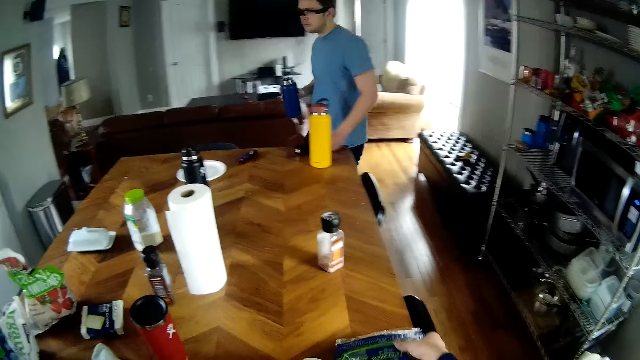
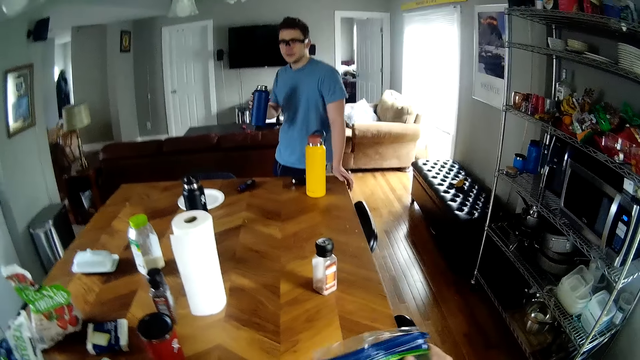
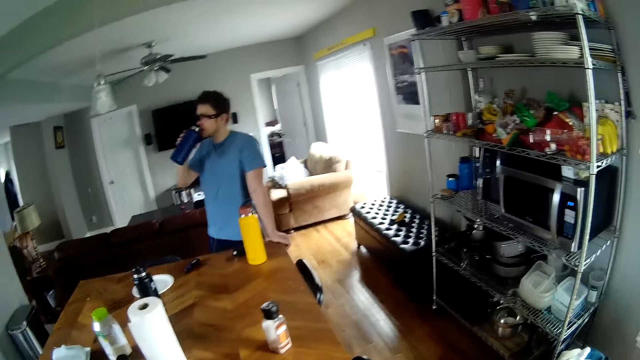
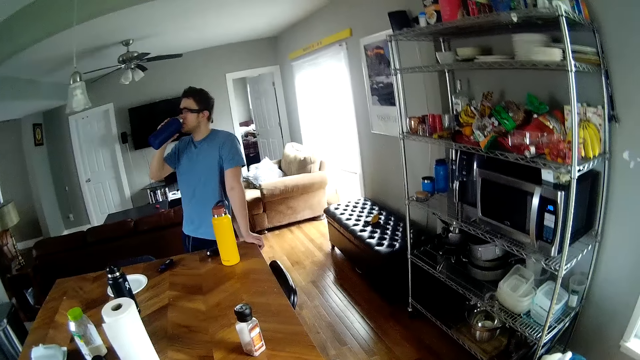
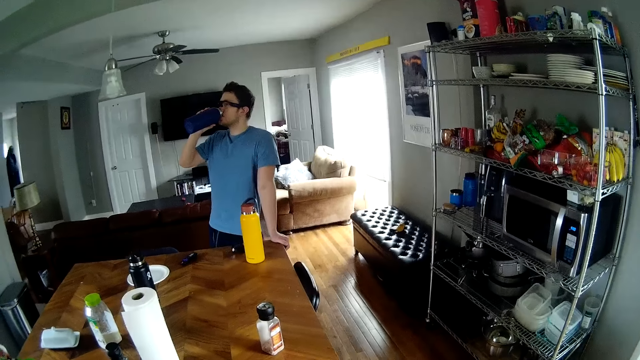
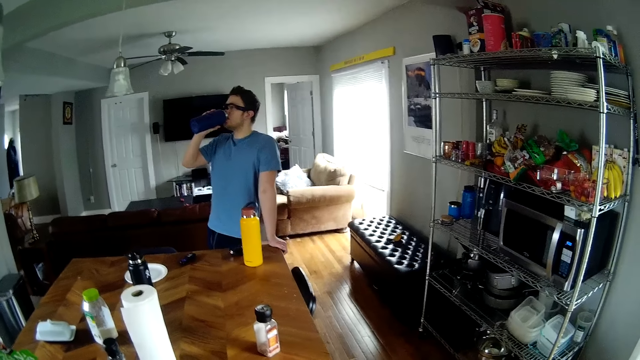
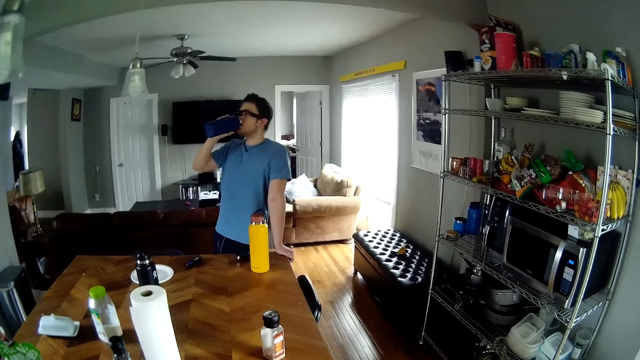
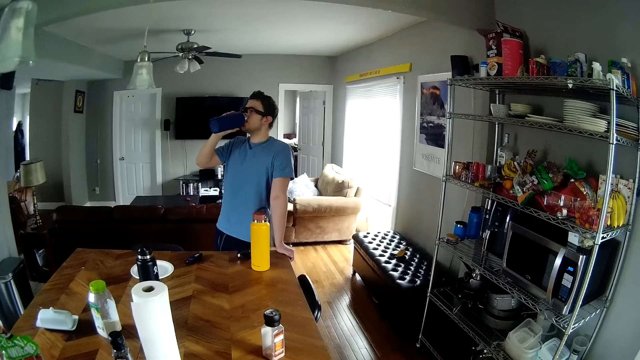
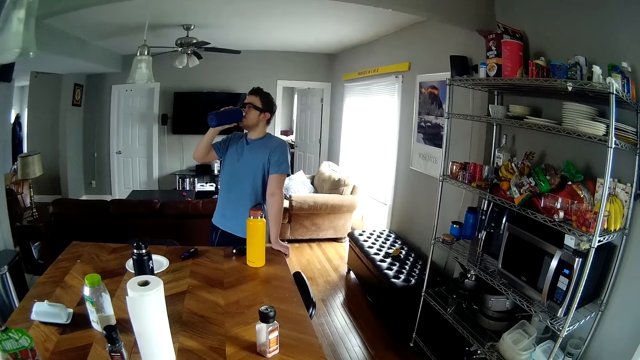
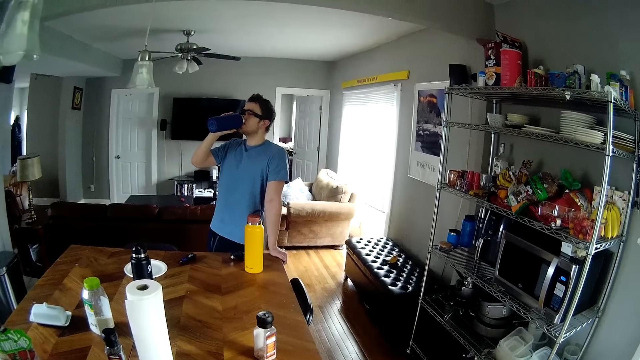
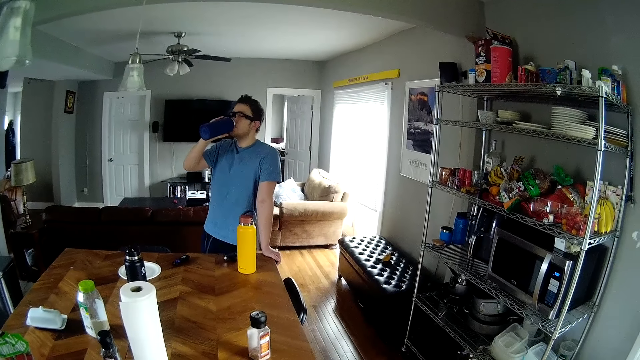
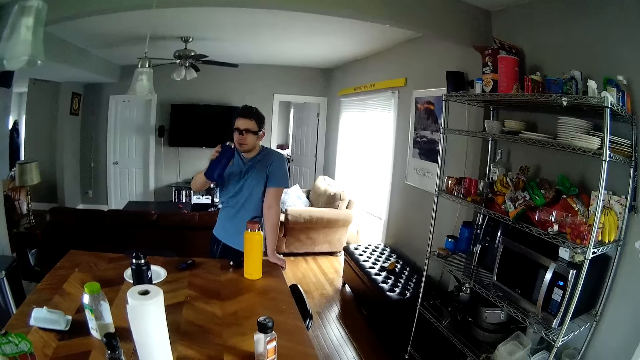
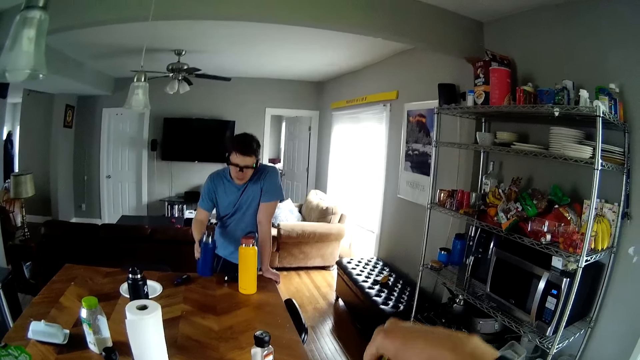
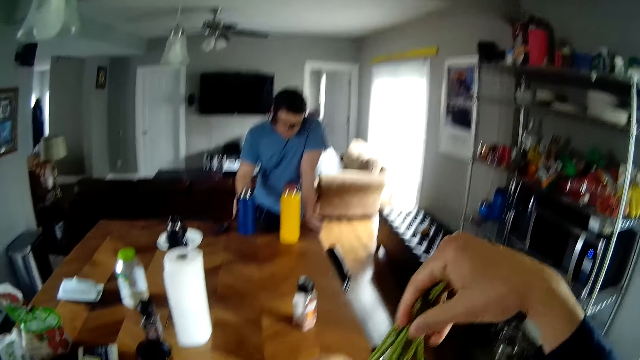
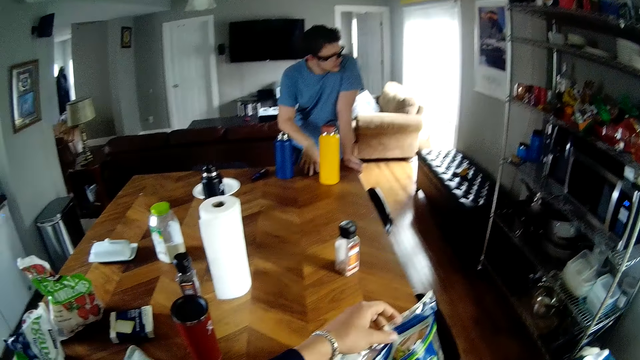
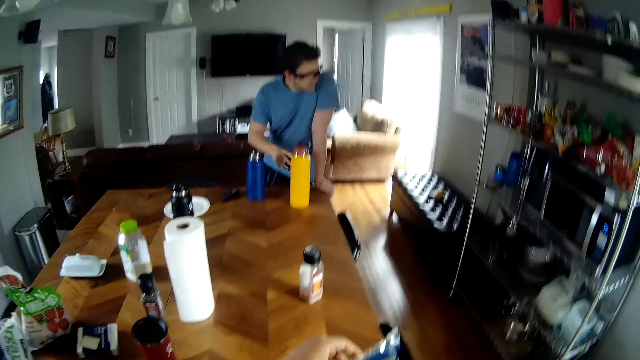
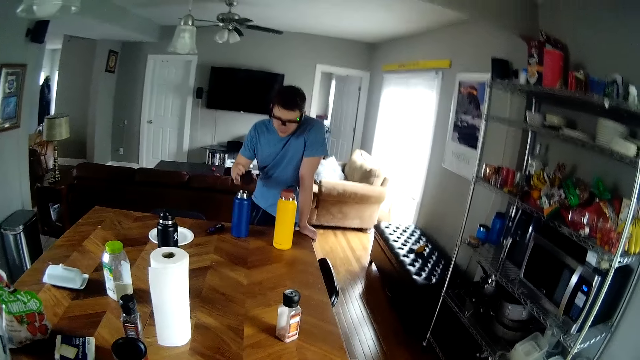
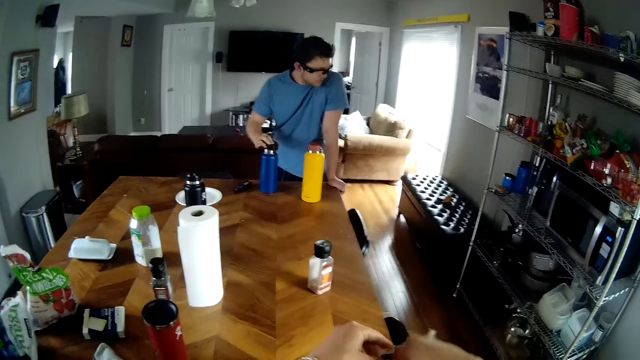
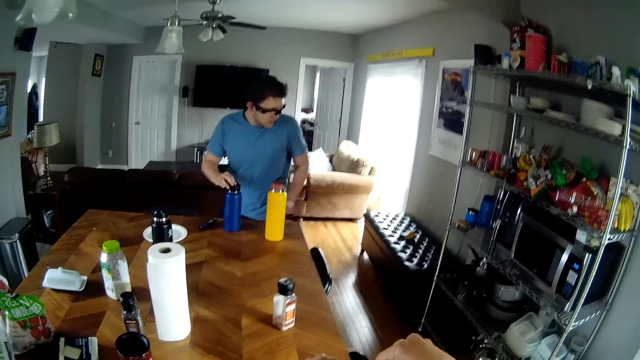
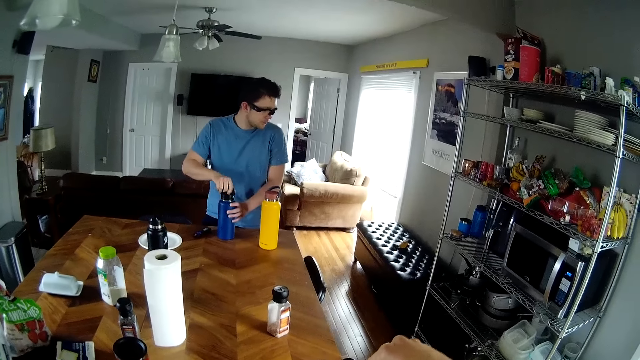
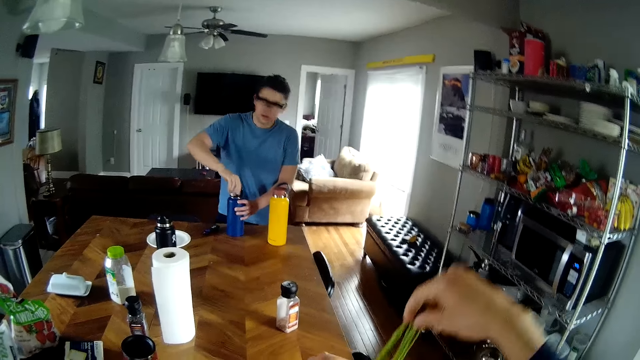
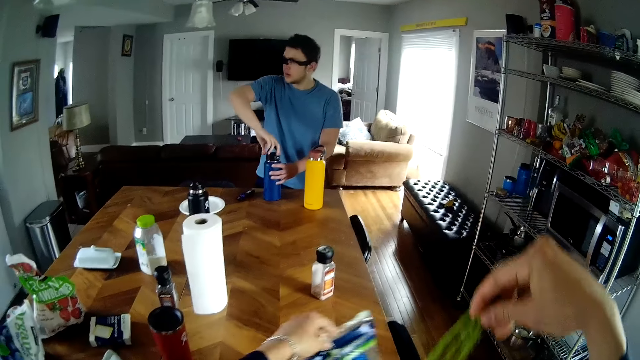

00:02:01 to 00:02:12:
The man drops the lid of the blue flask in his left hand on the kitchen countertop and drinks water. The man drops the blue flask in his right hand on the kitchen countertop. The camera wearer takes out some of the asparagus from the packet with his right hand. He drops the asparagus on a chopping board on the kitchen countertop. The man picks up the lid of the blue flask from the kitchen countertop with his right hand and covers the blue flask with the lid. The camera wearer takes out some of the asparagus from the packet with his right hand.

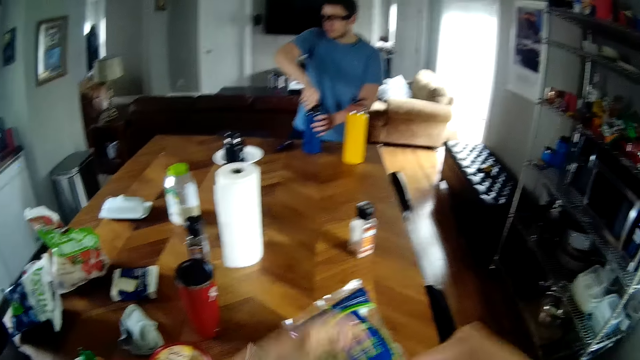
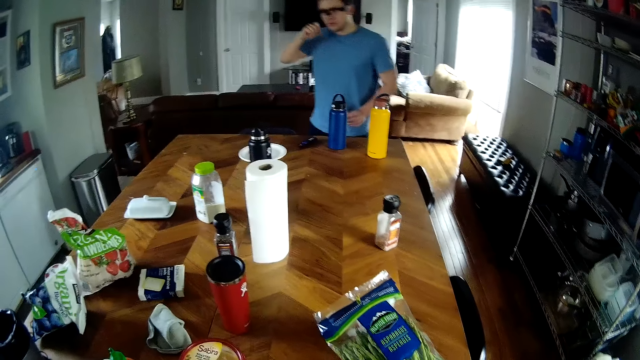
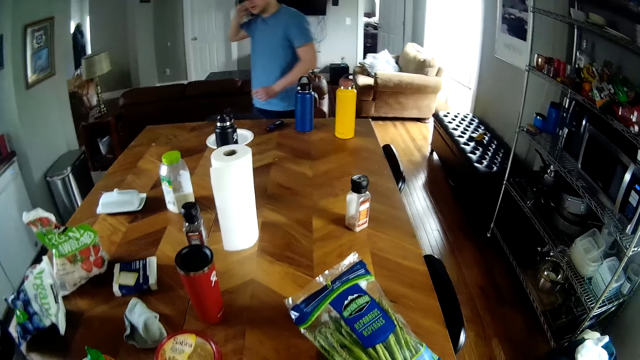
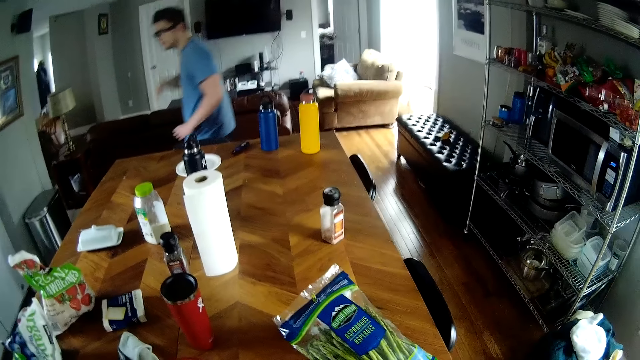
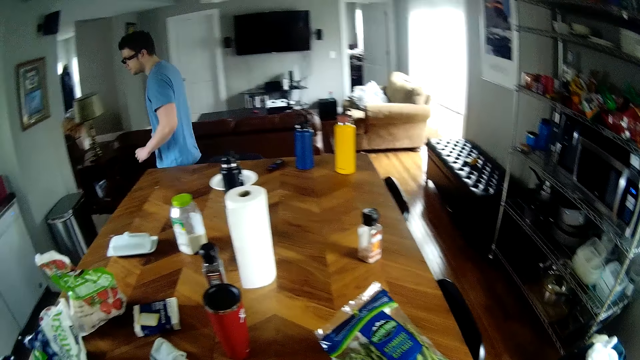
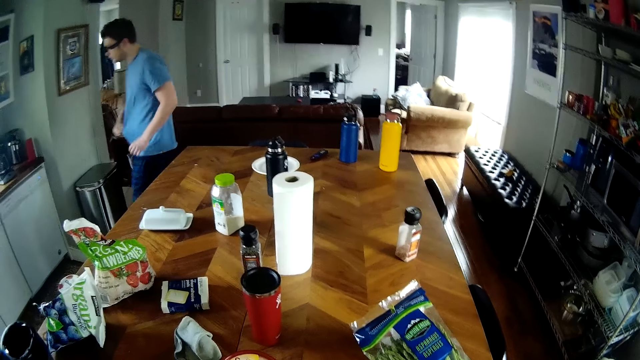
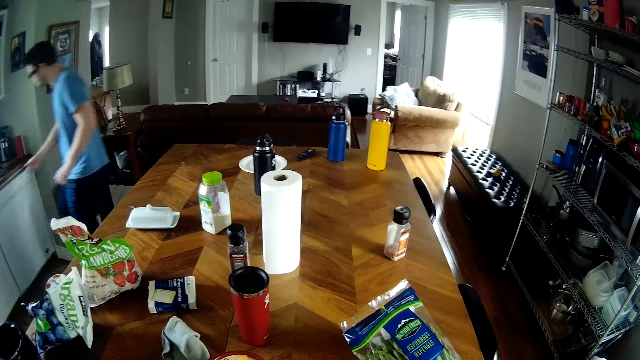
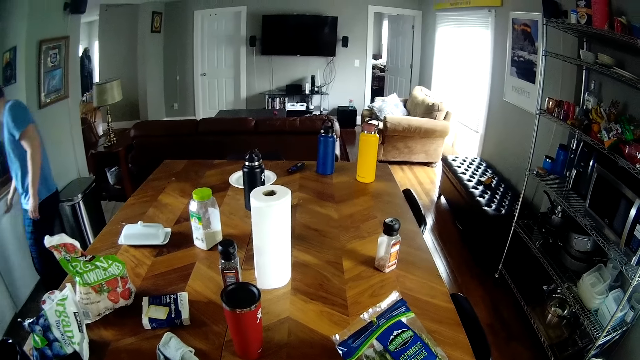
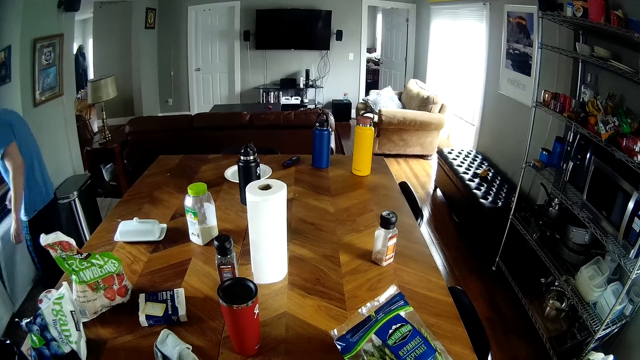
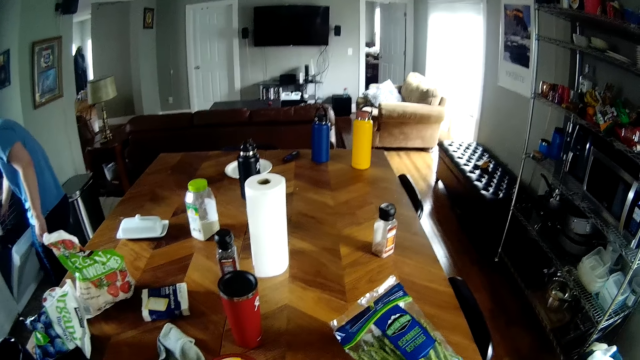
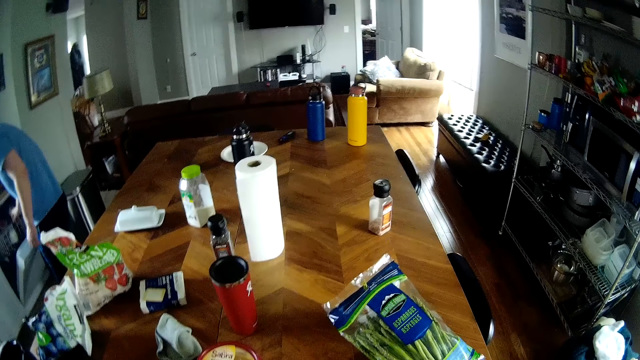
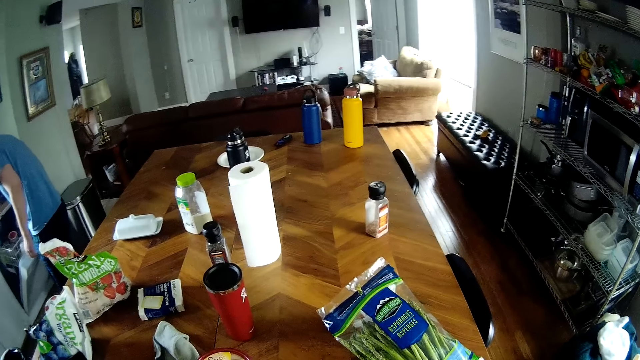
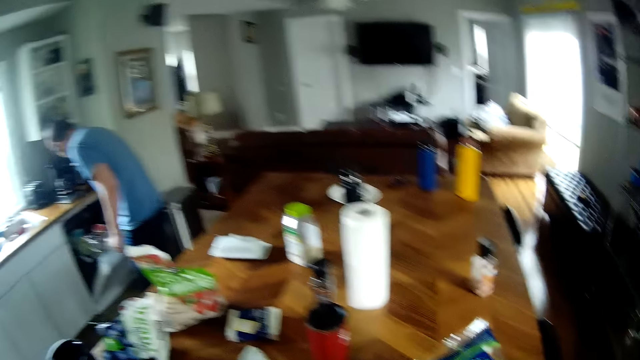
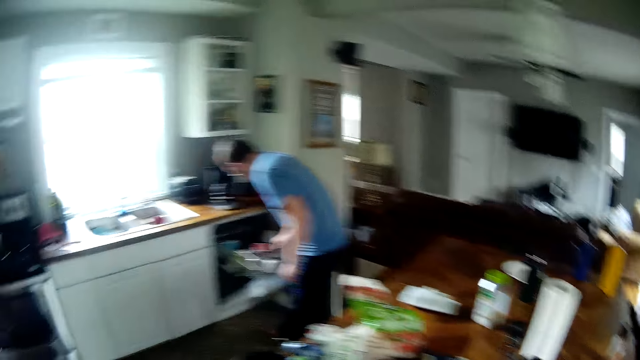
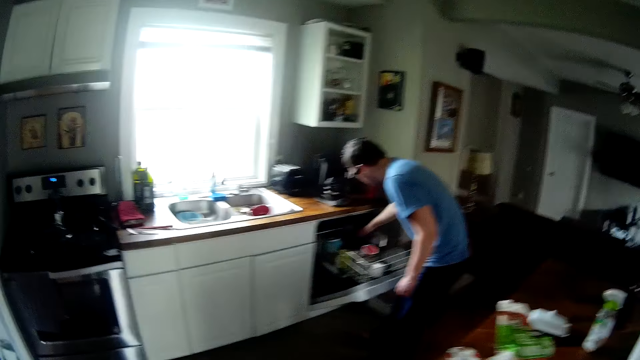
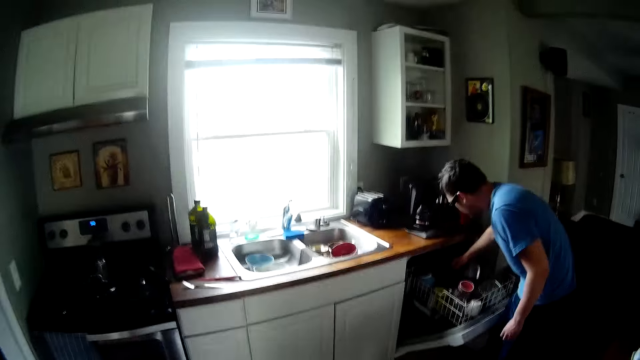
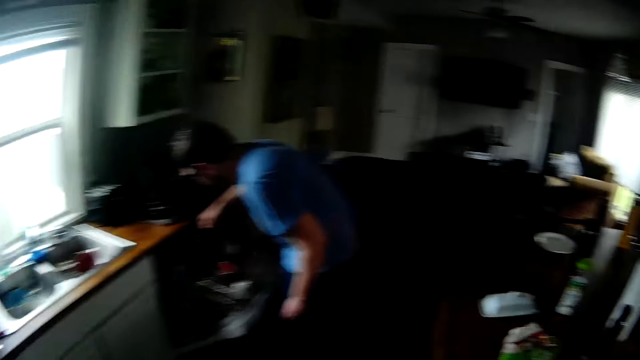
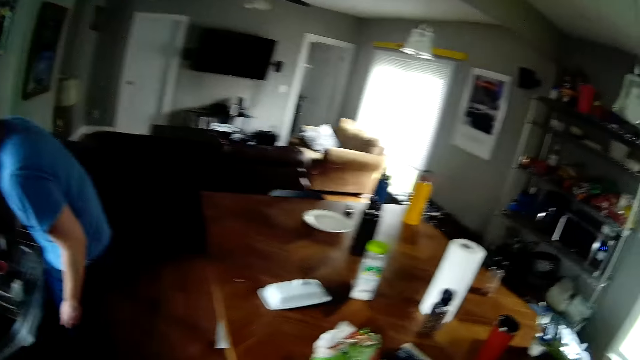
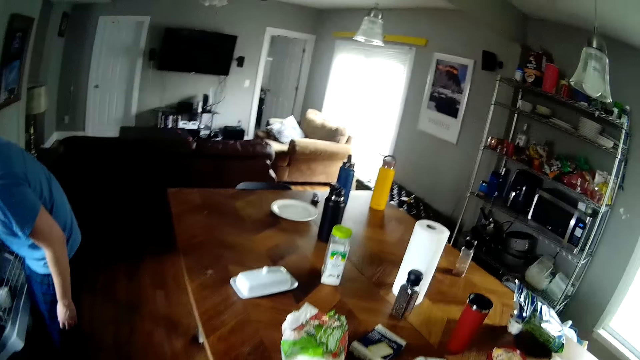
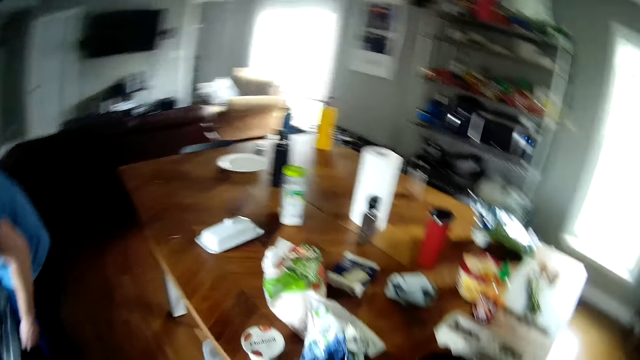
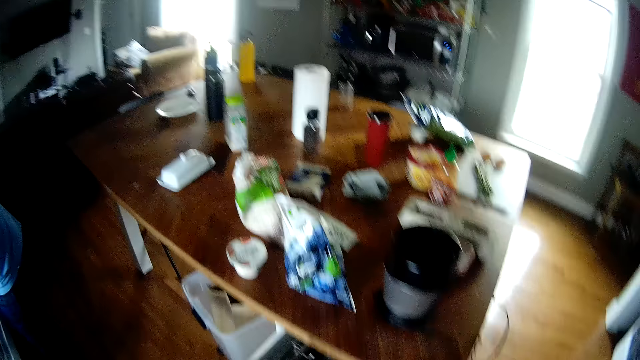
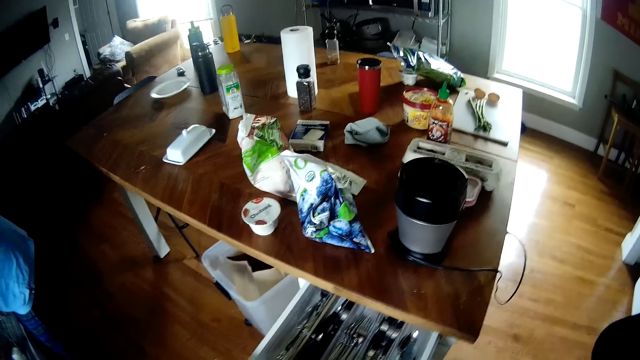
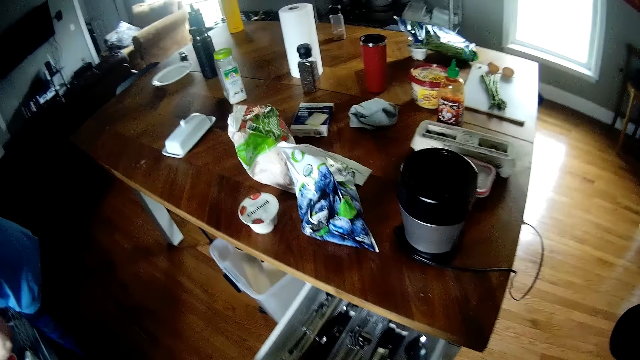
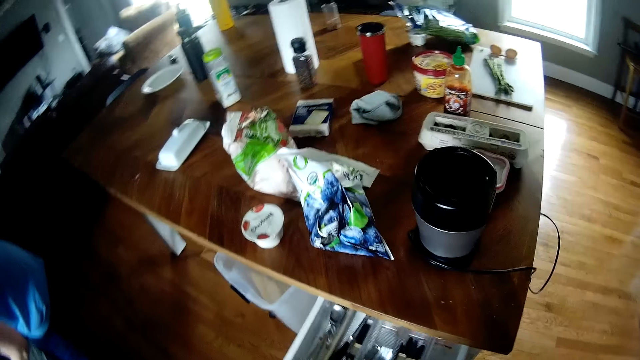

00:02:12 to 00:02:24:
The camera wearer drops the asparagus on the chopping board on the kitchen countertop. The man touches his face with his right hand and walks in the house. The man opens a compartment of a kitchen cabinet with his right hand, pulls out an aluminium basket in the compartment of the kitchen cabinet with his right hand, takes out a mug from the aluminium basket with his right hand, and drops the mug on a countertop of the kitchen cabinet. The camera wearer pulls out a drawer from the kitchen countertop with his left hand. He touches his head with his right hand. The man drops a fruit blender in his left hand on the kitchen countertop.
